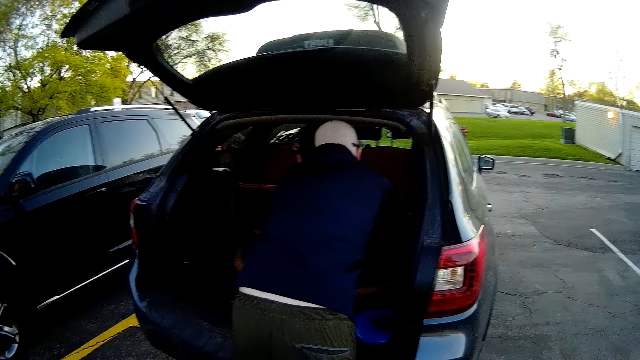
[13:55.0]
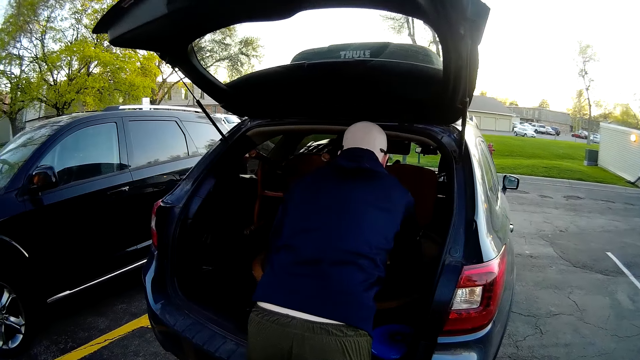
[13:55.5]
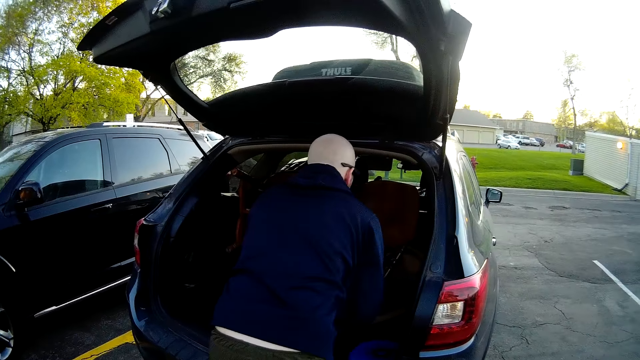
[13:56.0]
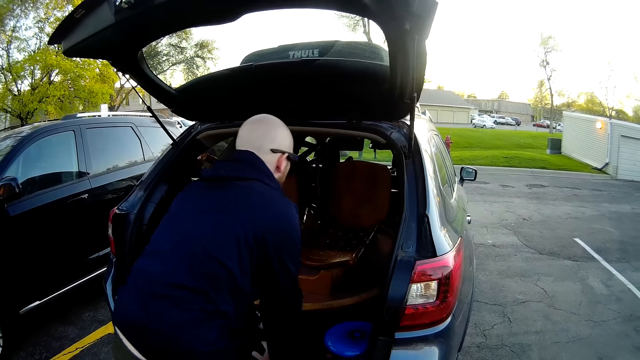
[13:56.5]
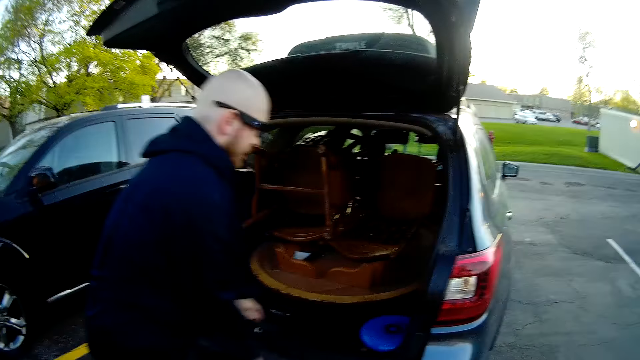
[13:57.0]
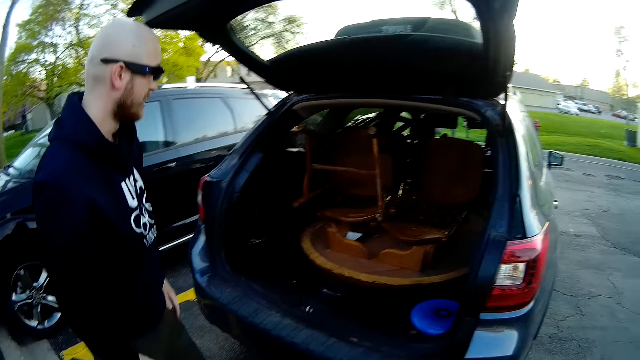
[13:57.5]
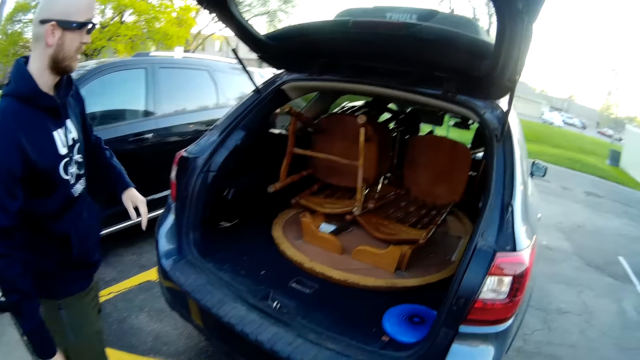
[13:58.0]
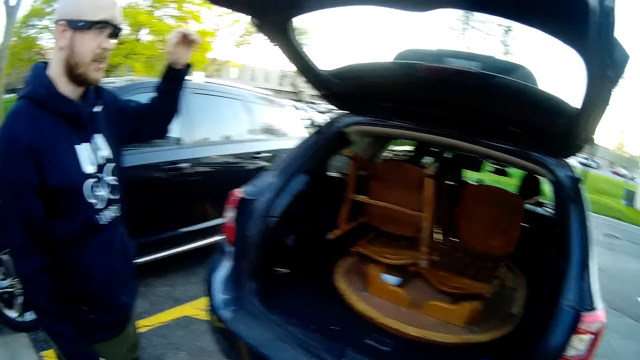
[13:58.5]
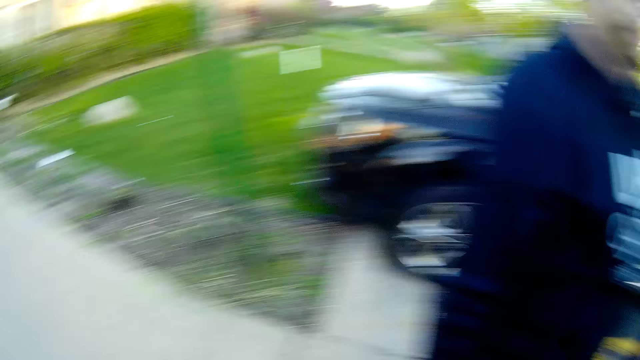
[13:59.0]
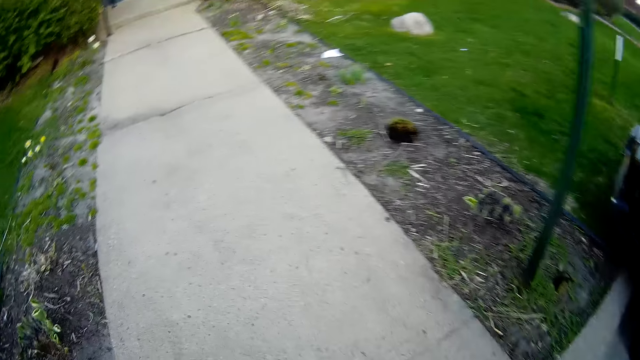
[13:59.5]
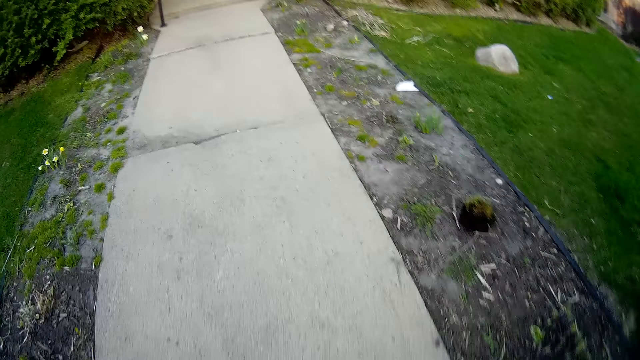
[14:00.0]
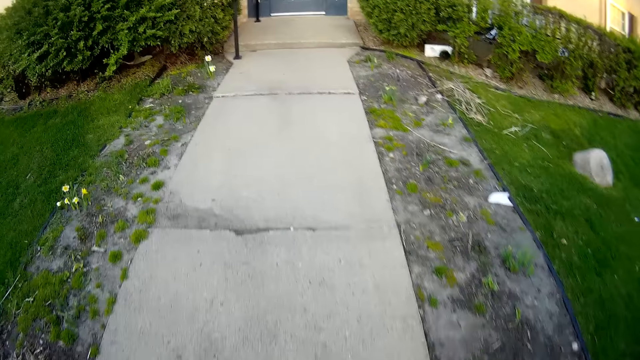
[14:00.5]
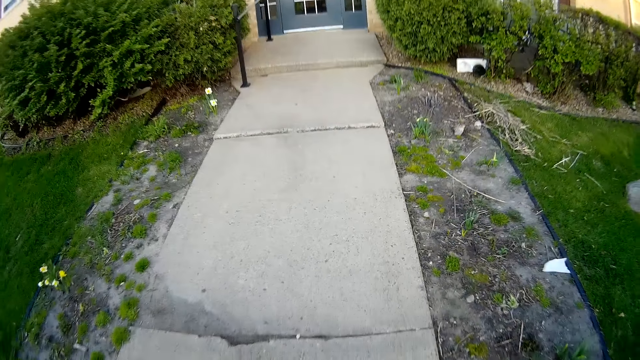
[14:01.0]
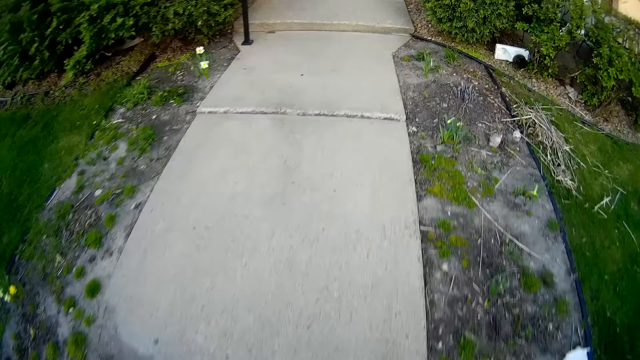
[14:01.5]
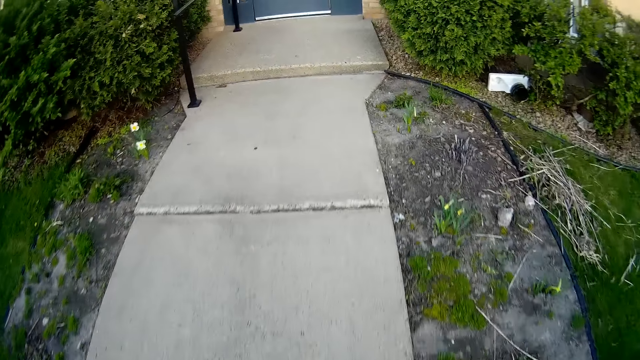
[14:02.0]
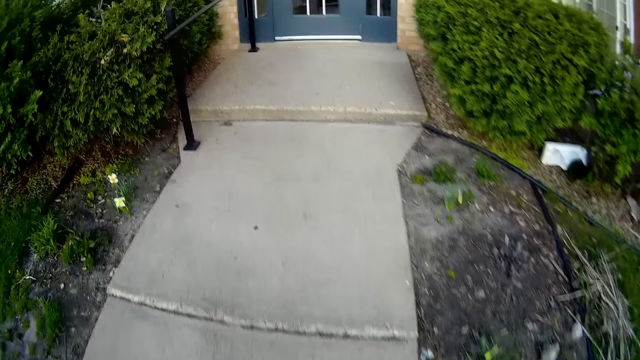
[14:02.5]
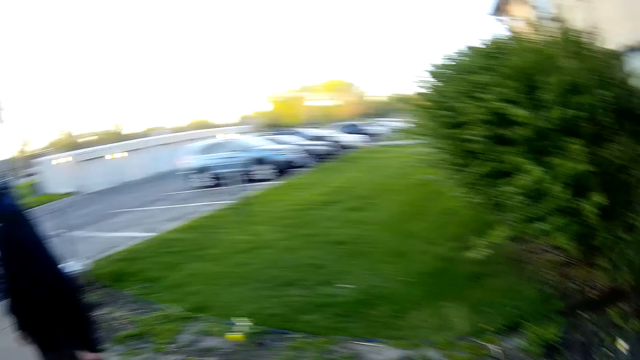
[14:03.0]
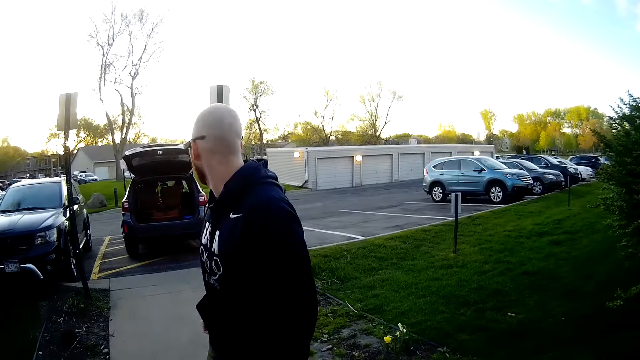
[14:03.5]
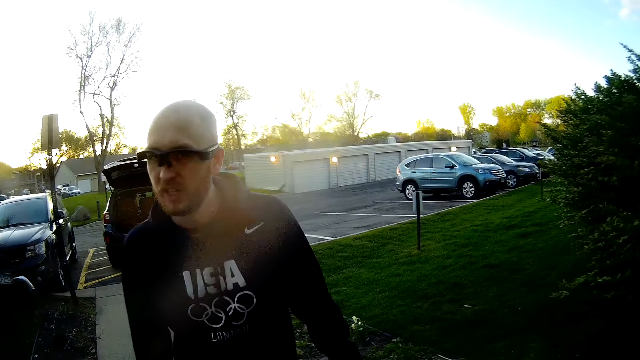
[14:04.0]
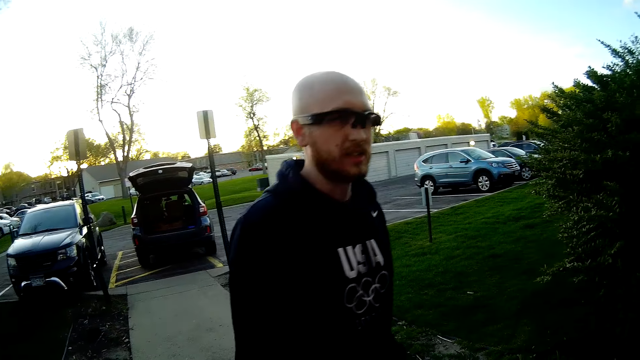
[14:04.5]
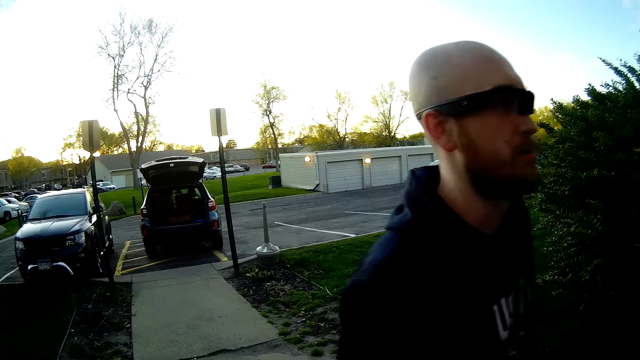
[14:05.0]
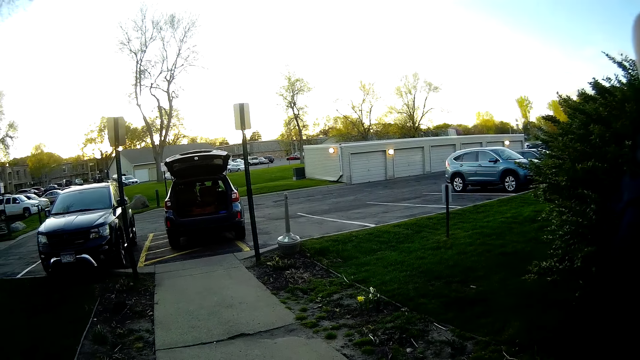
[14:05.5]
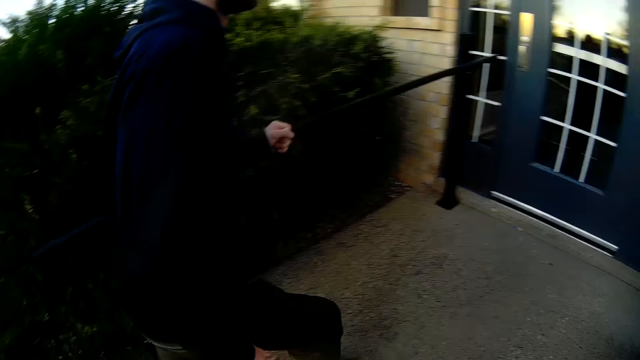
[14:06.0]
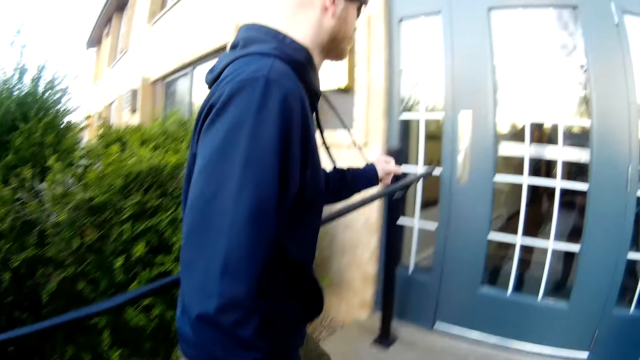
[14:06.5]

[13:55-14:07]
The camera wearer walks towards the house. They look at the man. The man walks past the camera wearer.

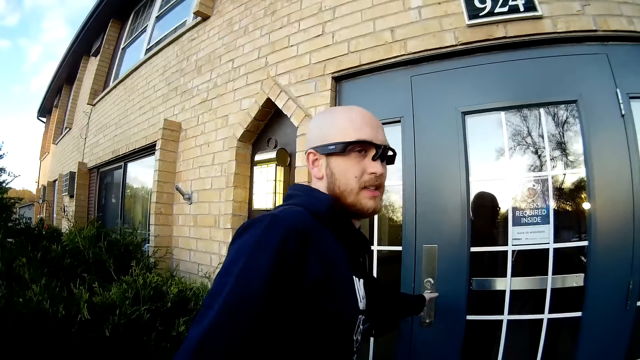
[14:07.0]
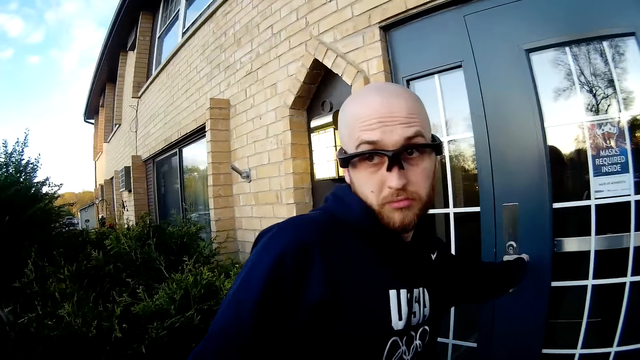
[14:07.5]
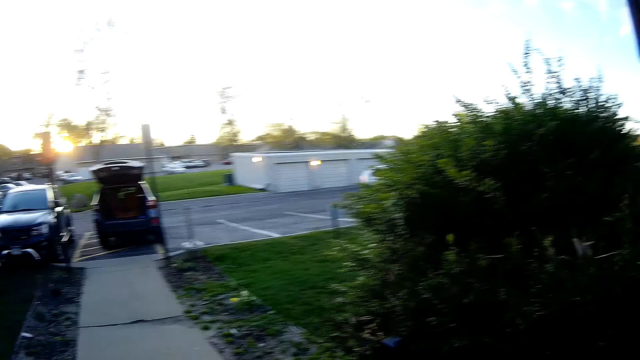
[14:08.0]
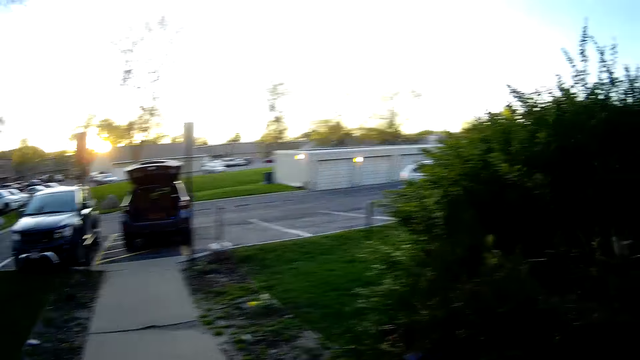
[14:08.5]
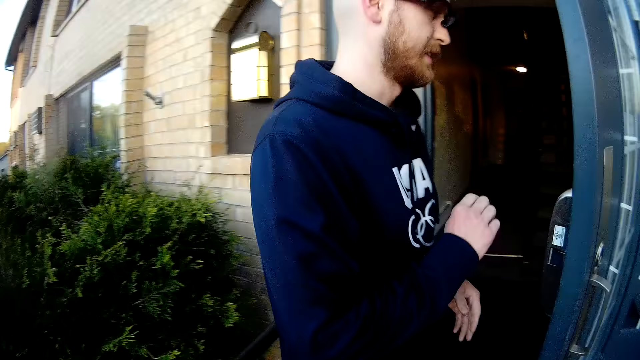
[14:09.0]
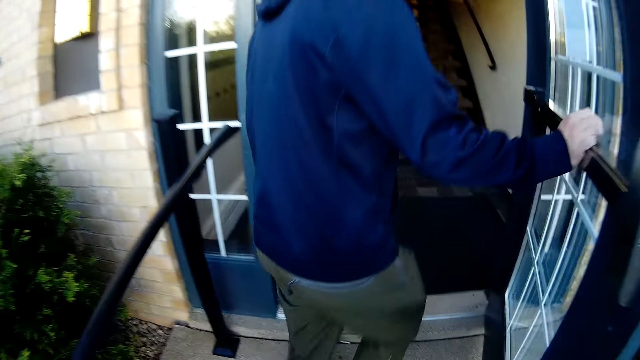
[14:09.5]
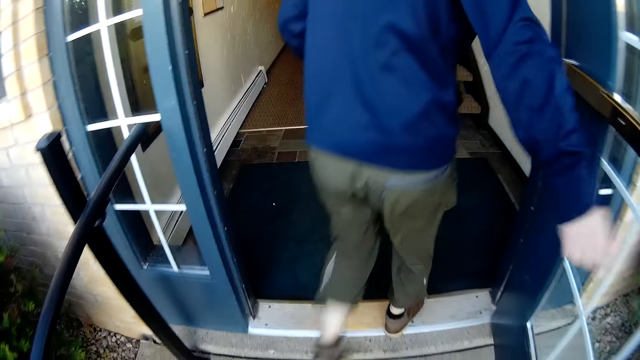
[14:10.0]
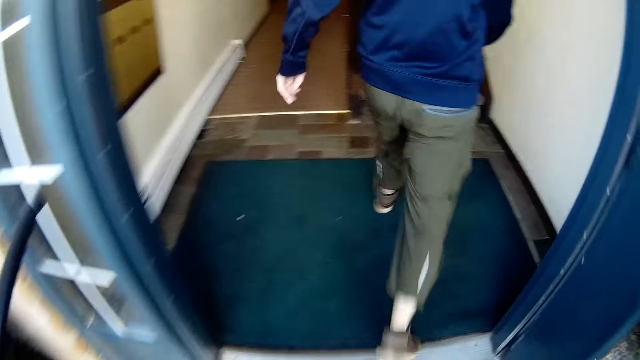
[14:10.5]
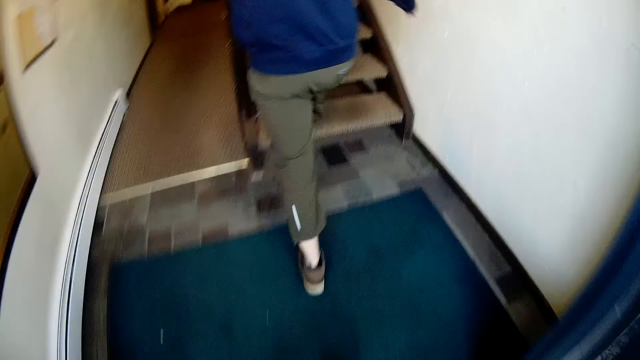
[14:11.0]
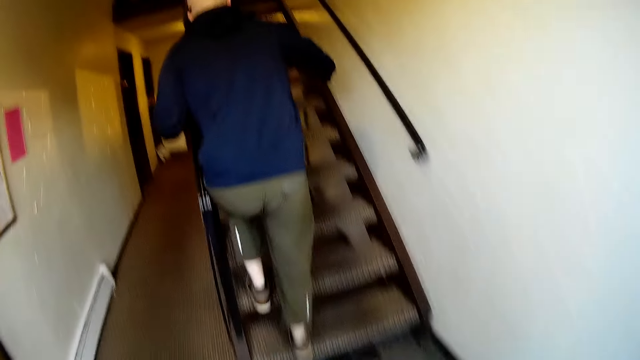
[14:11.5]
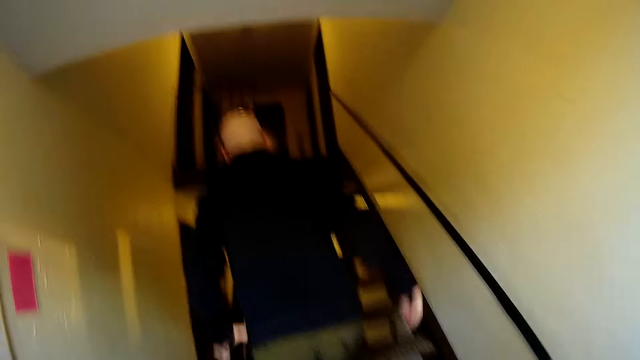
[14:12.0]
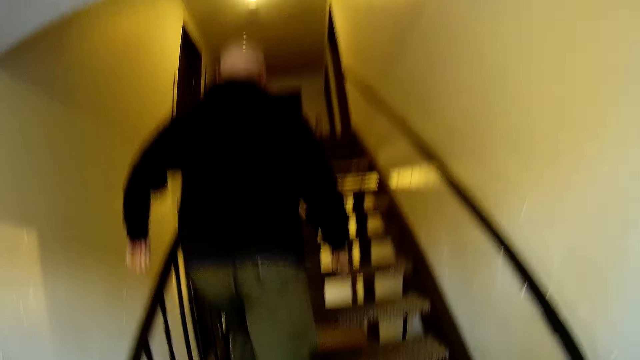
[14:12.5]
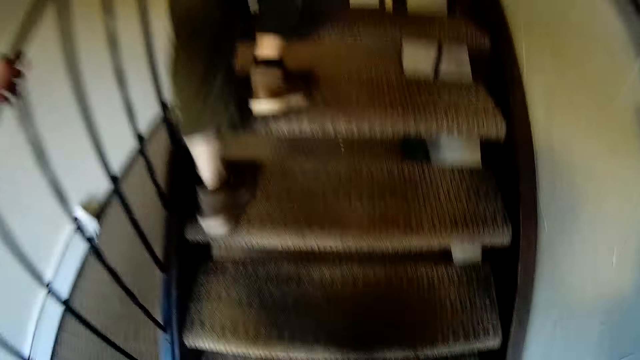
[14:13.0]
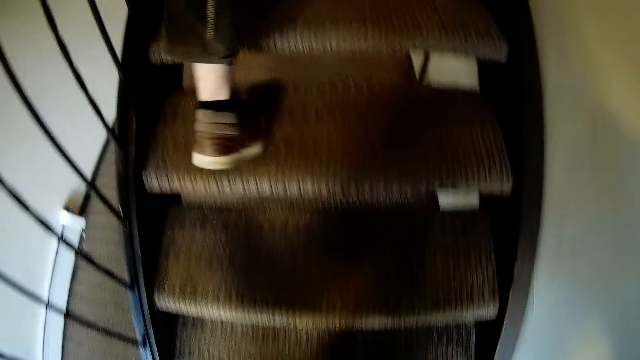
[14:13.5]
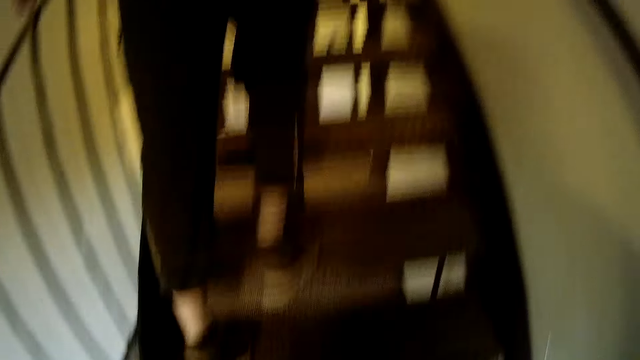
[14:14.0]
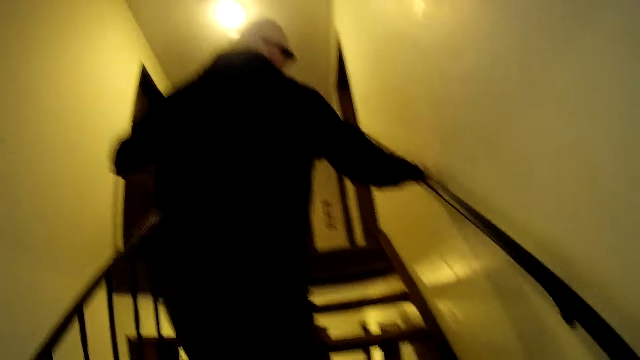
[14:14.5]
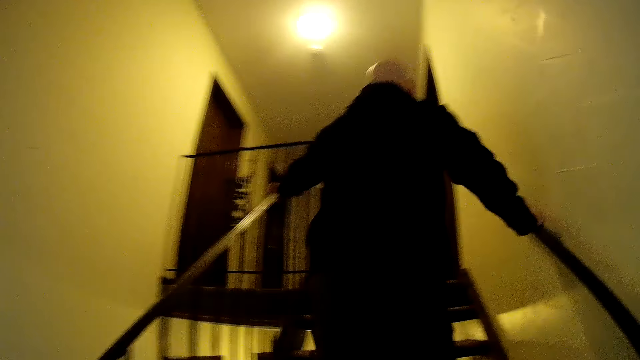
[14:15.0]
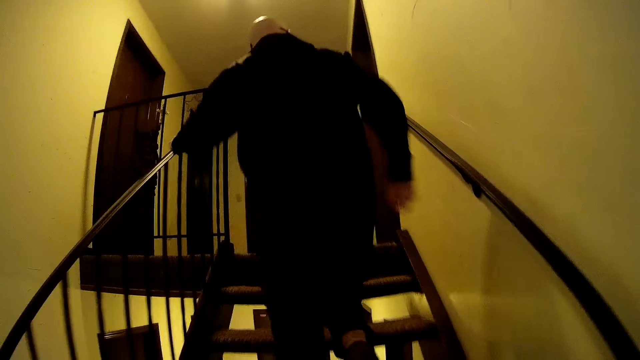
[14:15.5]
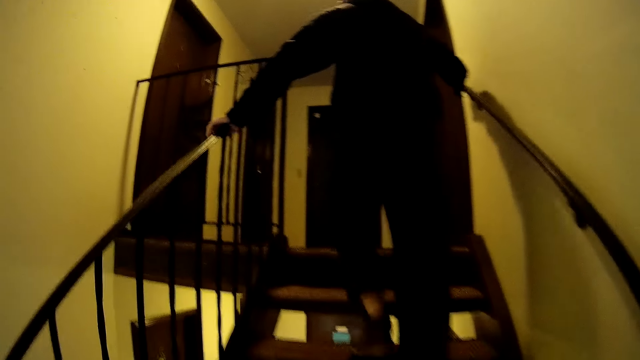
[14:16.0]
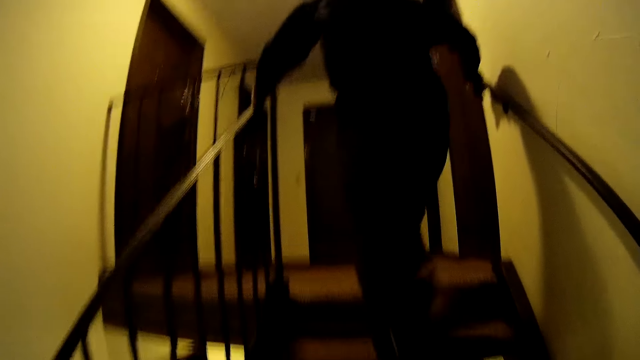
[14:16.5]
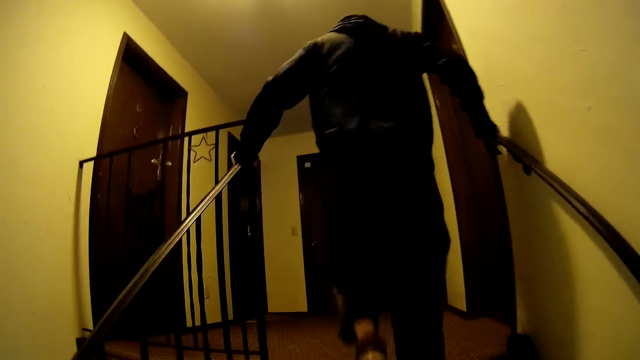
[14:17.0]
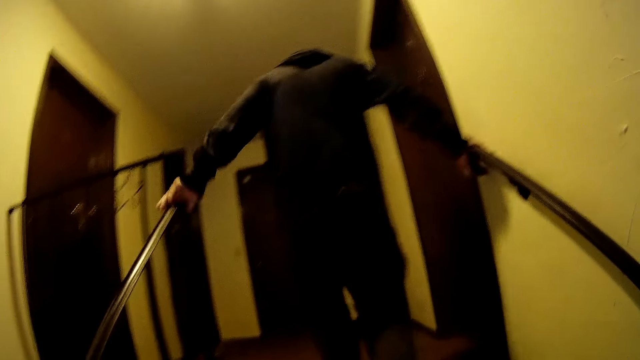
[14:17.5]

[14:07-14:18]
The man holds a door with a hand and opens the door with his left hand. The camera wearer looks at the car. The man walks into a building. The camera wearer walks into the building. The man climbs a staircase. The camera wearer climbs the staircase.
